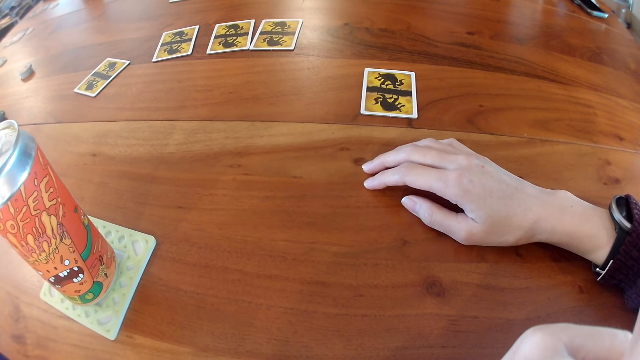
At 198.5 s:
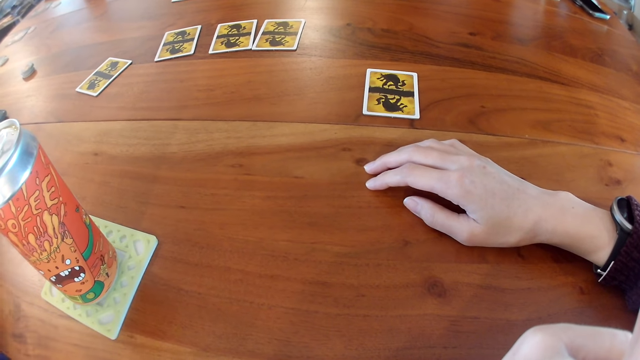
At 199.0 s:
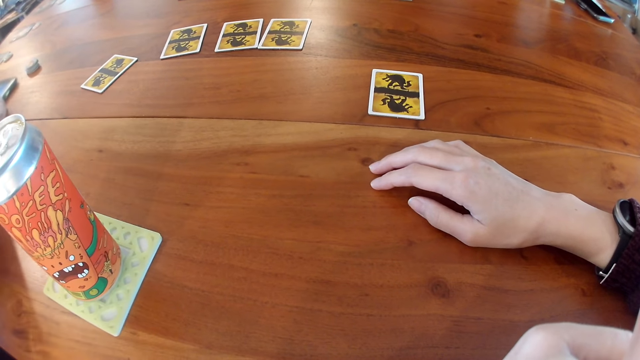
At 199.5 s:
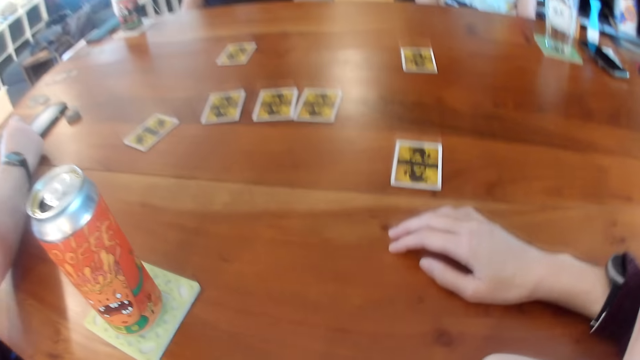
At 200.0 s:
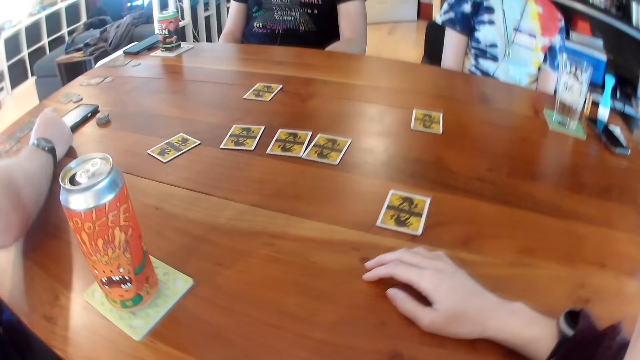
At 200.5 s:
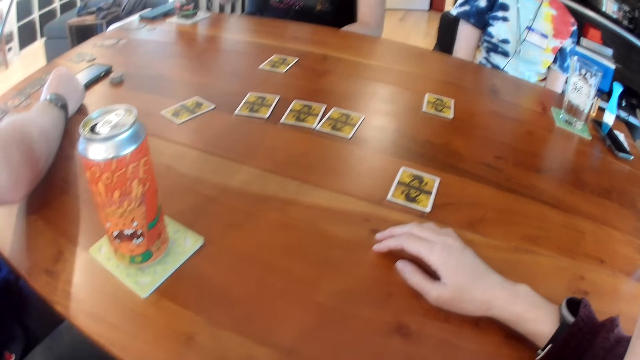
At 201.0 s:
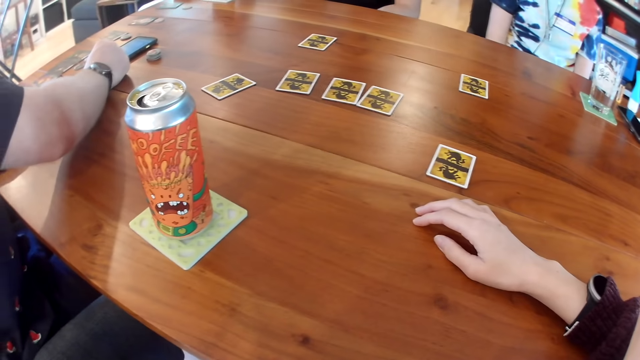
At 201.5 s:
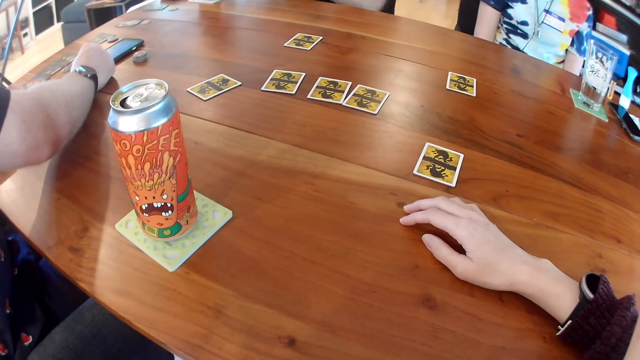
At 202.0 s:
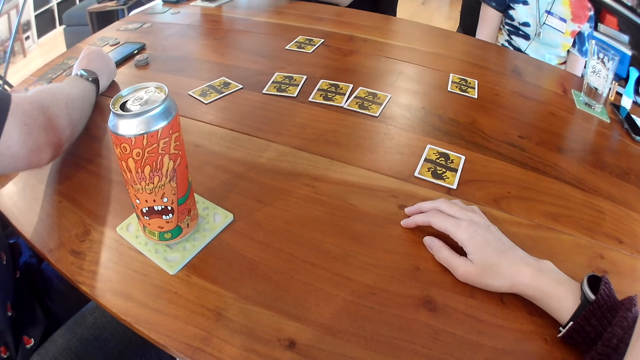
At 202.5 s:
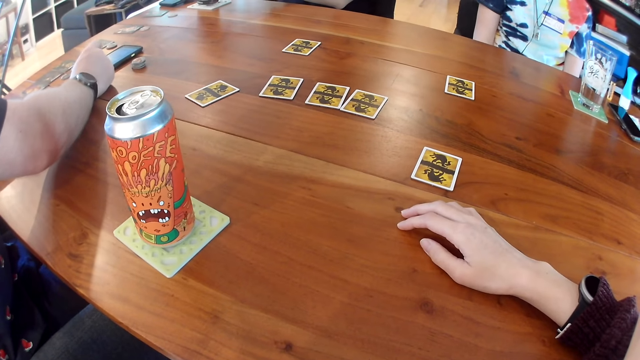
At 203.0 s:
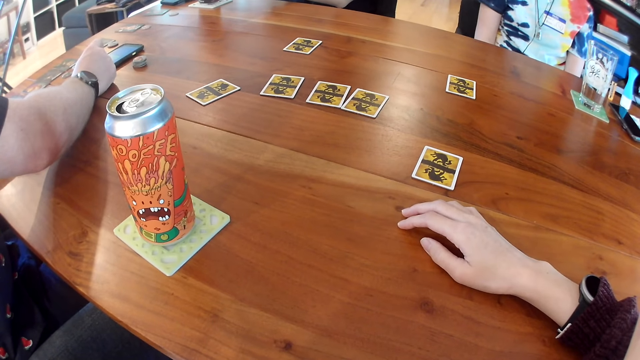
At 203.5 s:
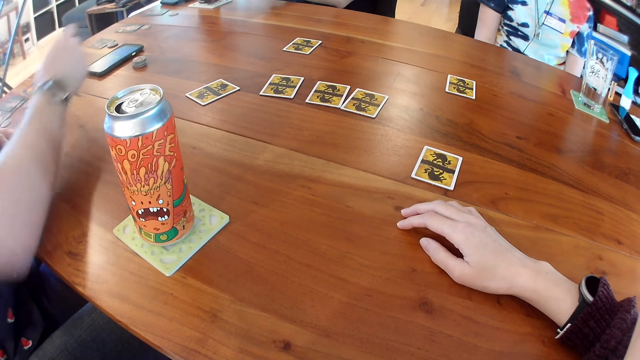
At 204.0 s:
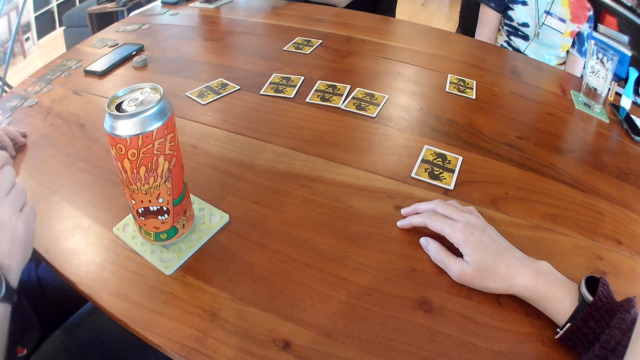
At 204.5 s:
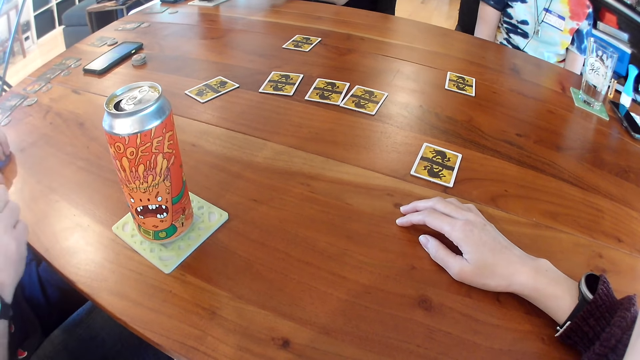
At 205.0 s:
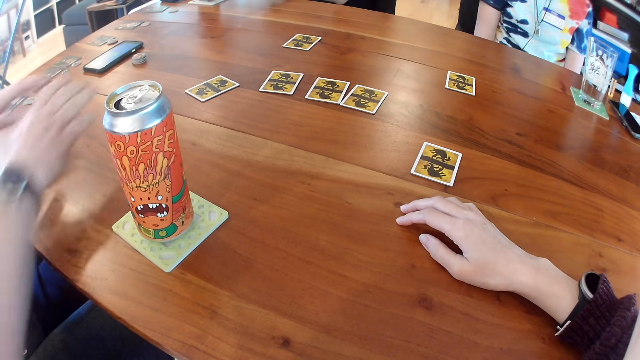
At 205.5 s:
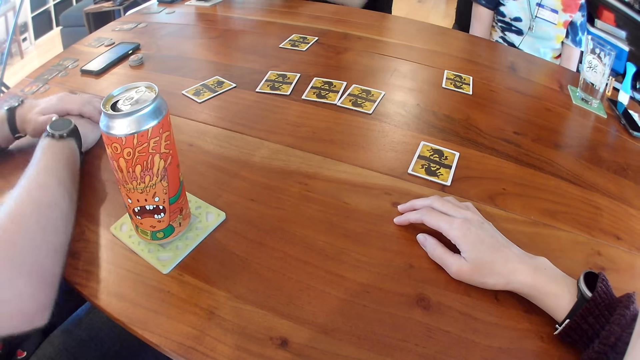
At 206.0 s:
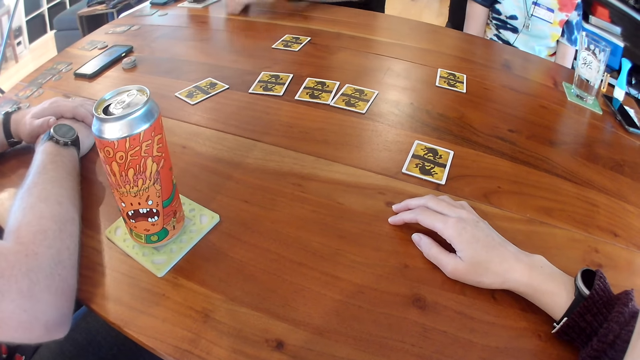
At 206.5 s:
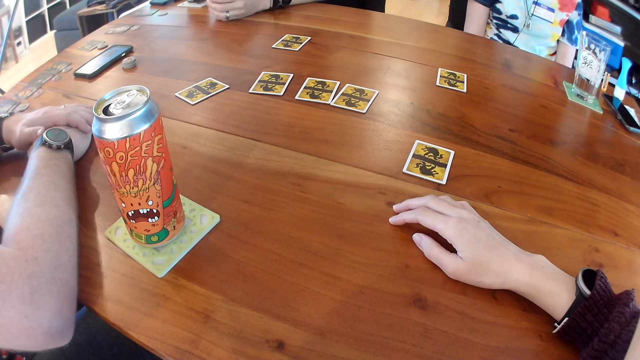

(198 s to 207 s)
The camera wearer looks at the can on the table mat. A man moves his phone with his right hand. The camera wearer looks at the phone on the table.

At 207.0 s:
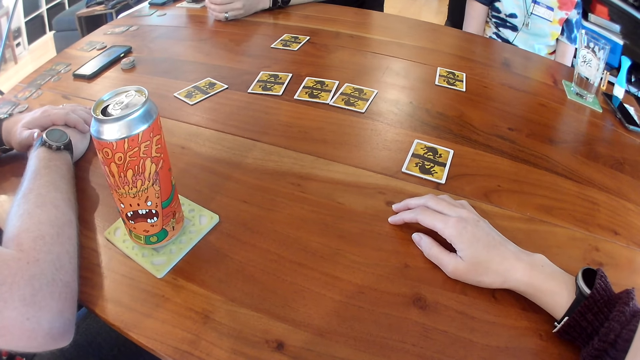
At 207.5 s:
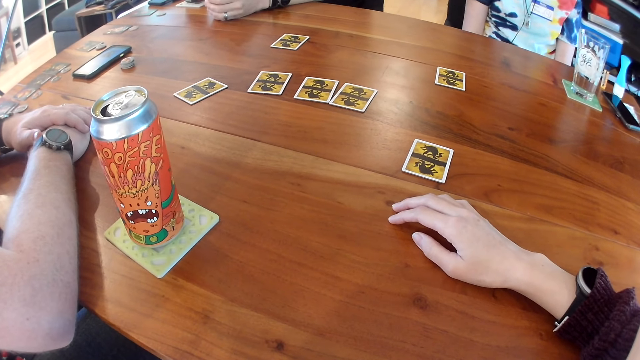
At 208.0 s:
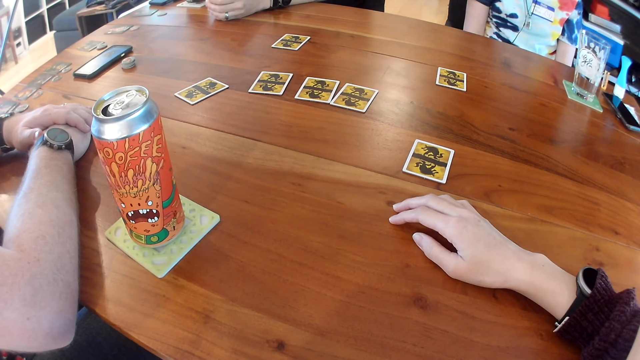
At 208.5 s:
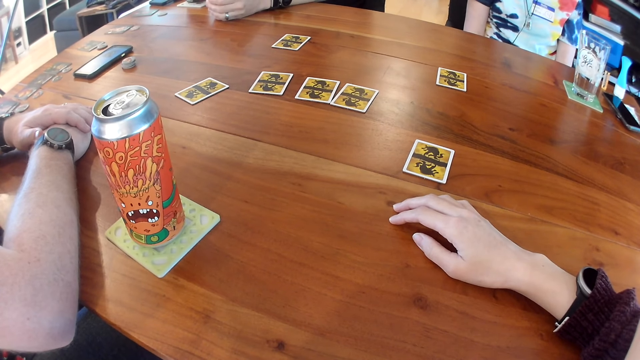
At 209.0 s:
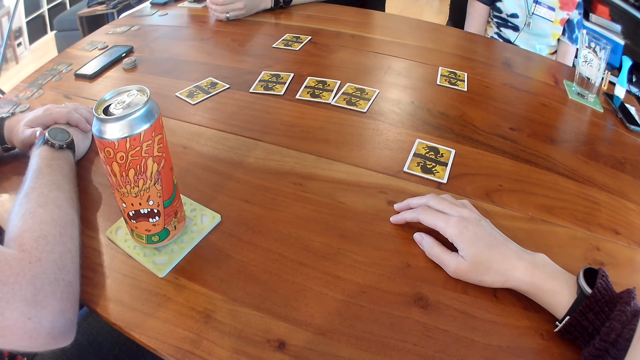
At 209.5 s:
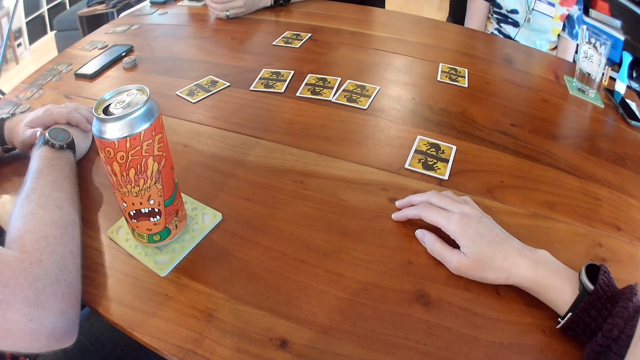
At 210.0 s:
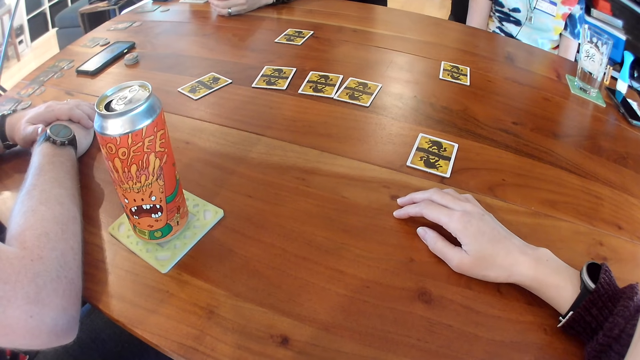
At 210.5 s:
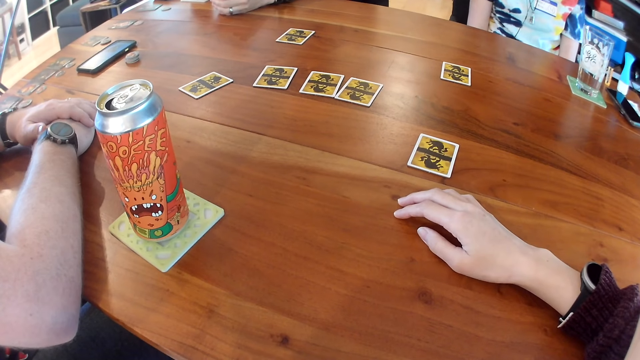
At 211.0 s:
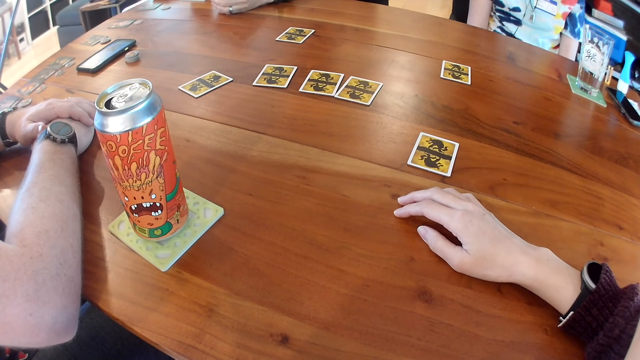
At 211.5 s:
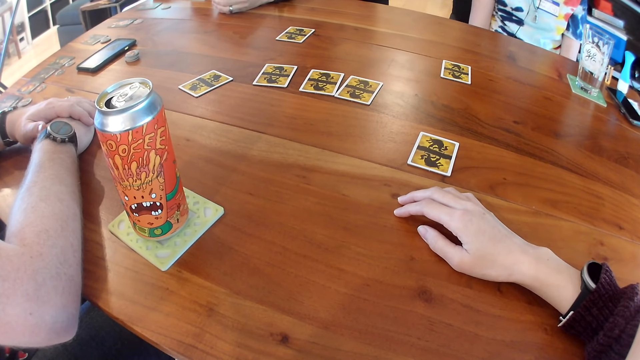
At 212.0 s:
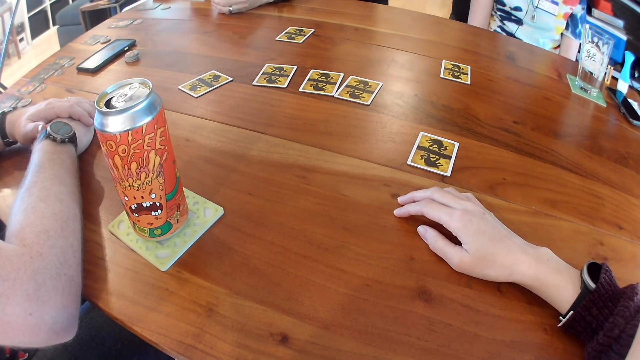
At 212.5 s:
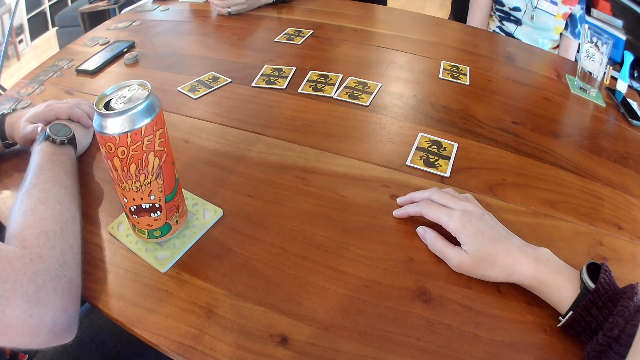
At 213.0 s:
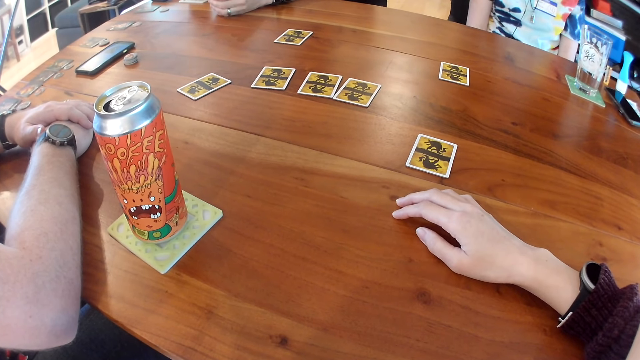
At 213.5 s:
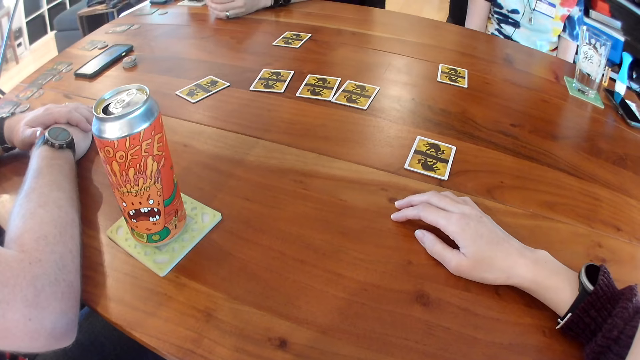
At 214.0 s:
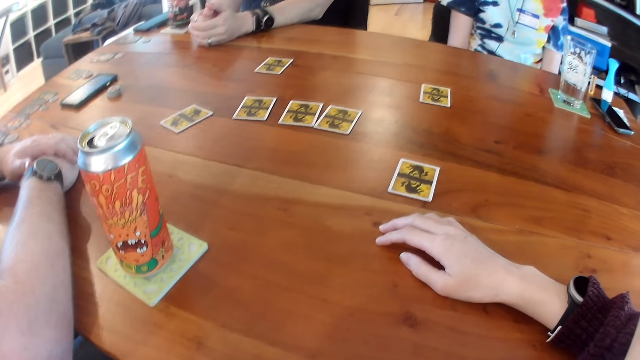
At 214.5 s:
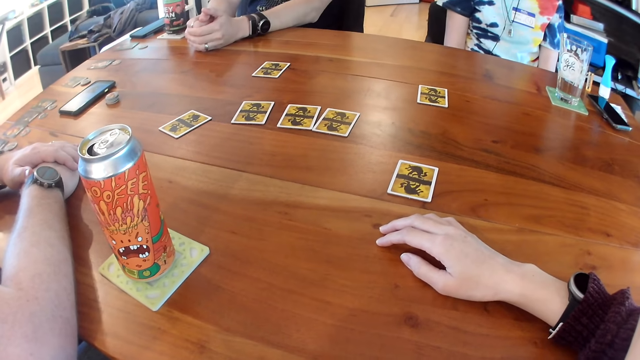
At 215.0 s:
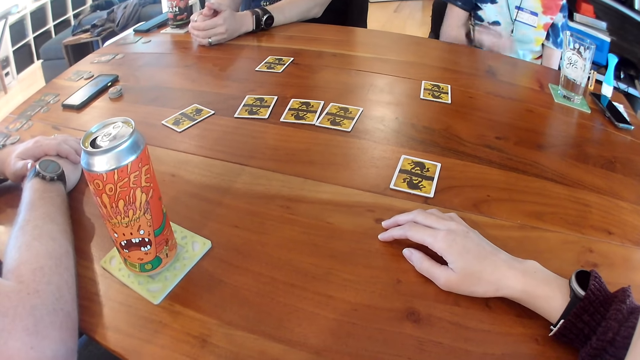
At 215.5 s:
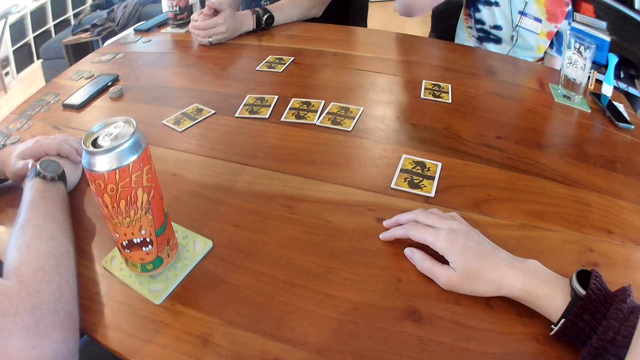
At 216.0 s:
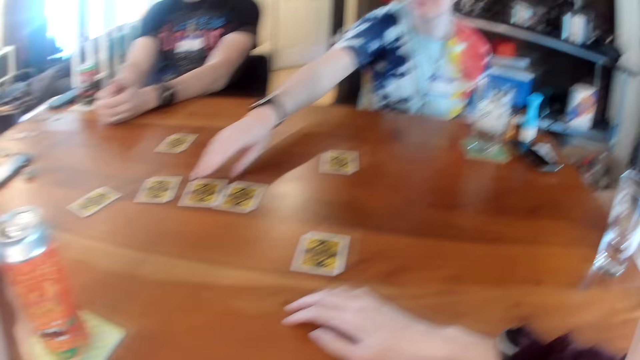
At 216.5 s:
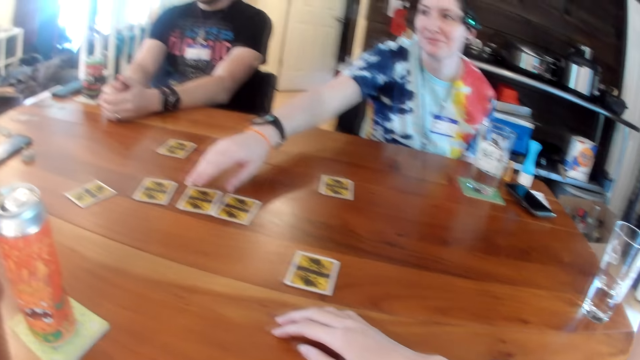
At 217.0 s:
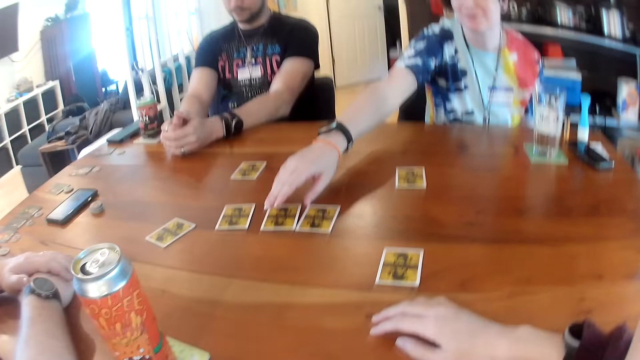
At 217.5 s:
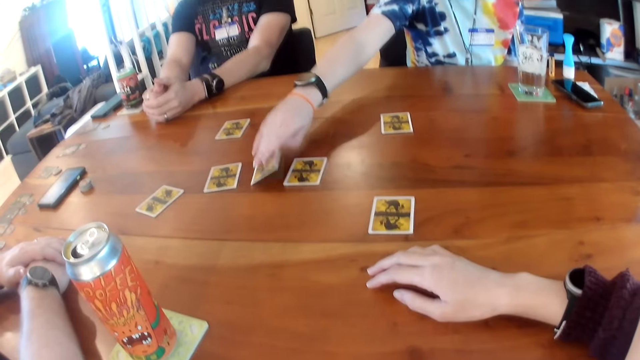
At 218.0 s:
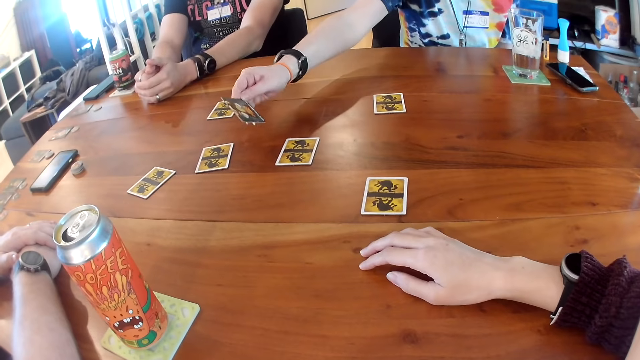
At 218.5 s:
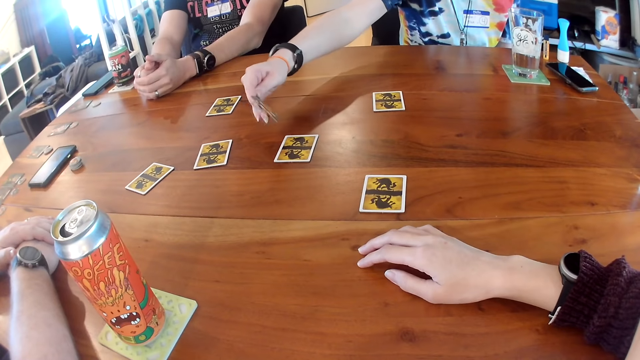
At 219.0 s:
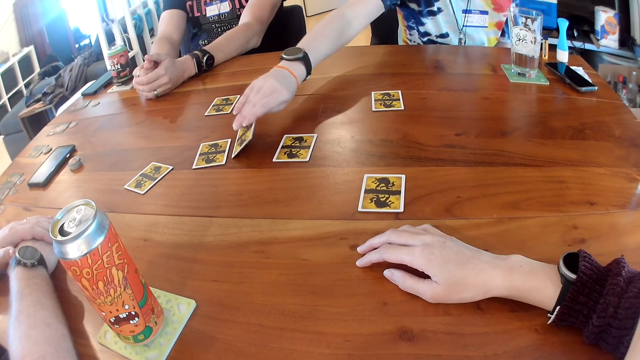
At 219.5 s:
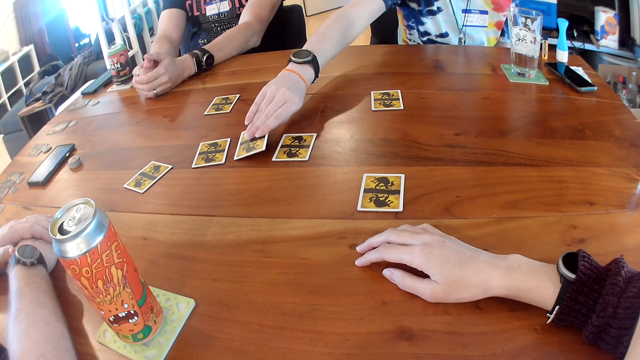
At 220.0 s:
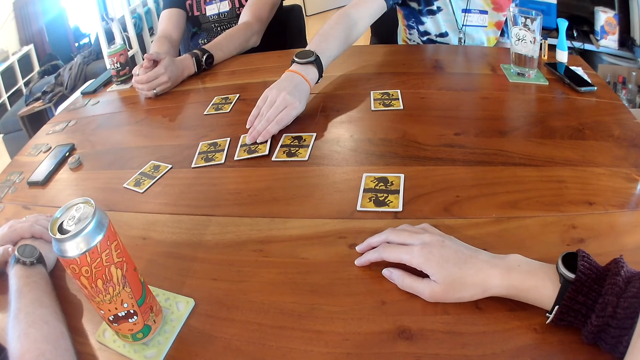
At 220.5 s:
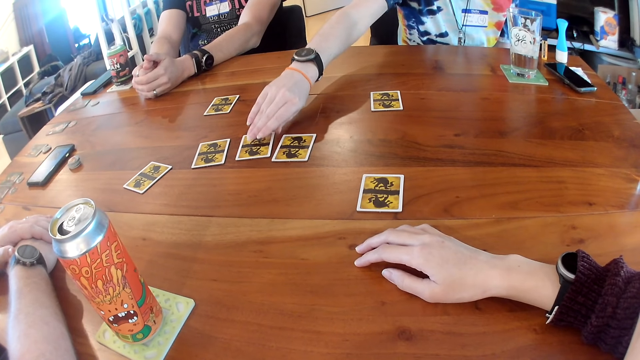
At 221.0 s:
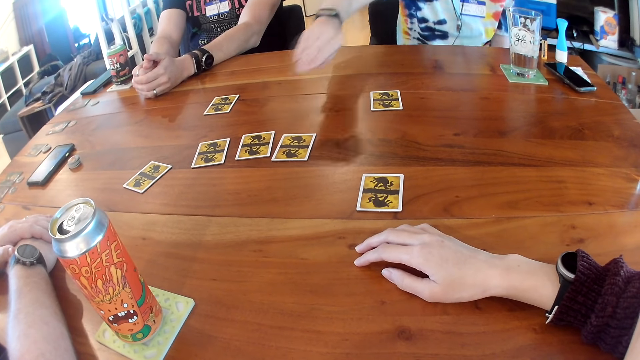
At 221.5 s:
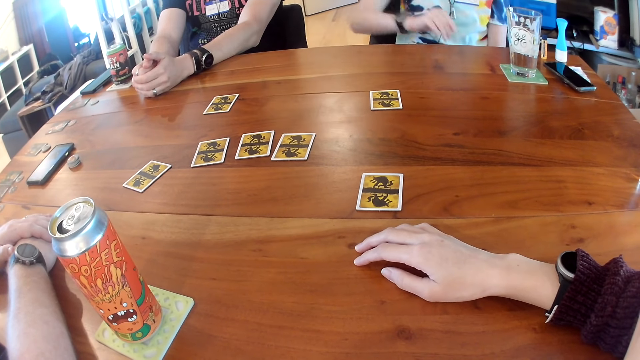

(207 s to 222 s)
The camera wearer listens to the phone. They look at a woman. The woman picks up a card with her right hand. She drops the card with her right hand. The camera wearer looks at the right hand of the woman.
